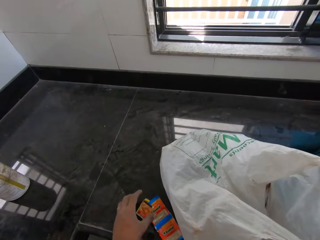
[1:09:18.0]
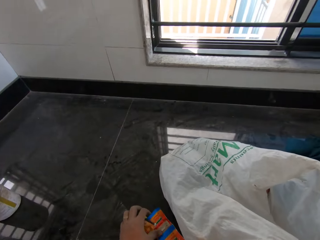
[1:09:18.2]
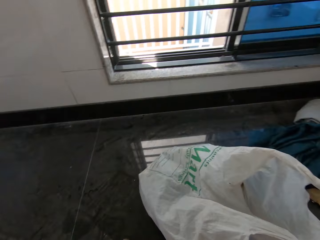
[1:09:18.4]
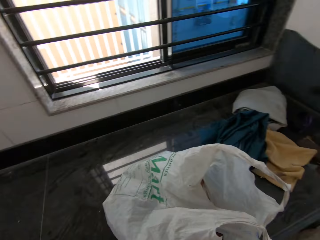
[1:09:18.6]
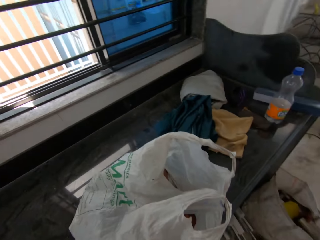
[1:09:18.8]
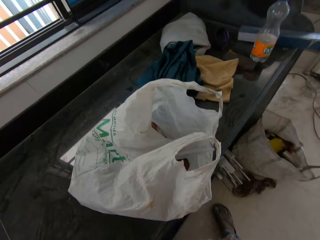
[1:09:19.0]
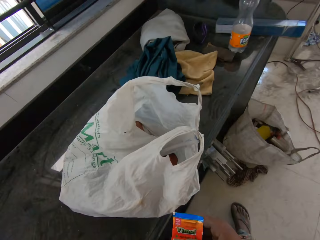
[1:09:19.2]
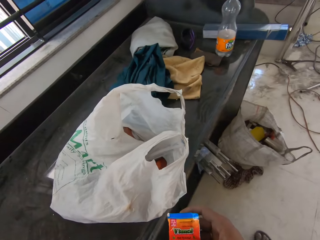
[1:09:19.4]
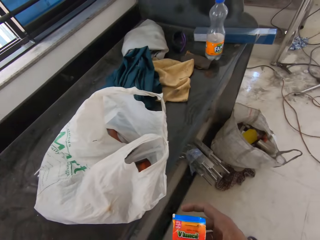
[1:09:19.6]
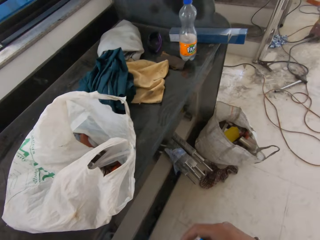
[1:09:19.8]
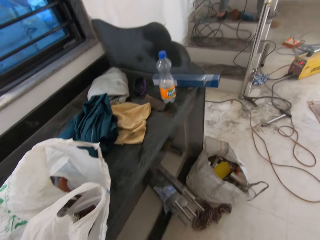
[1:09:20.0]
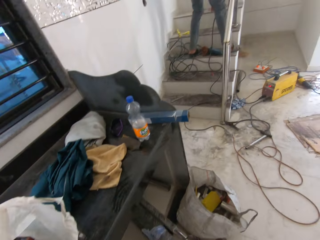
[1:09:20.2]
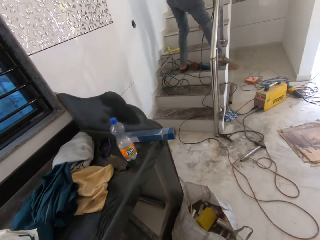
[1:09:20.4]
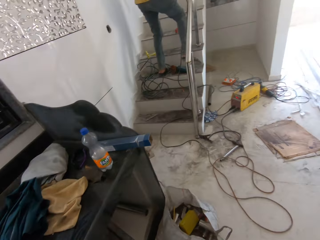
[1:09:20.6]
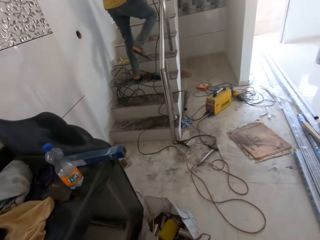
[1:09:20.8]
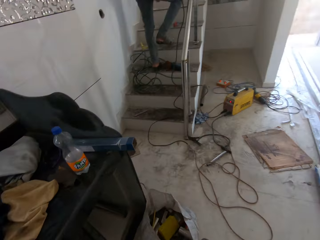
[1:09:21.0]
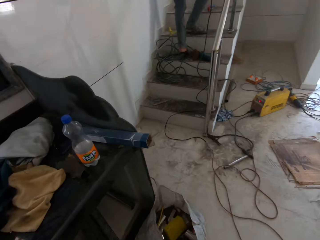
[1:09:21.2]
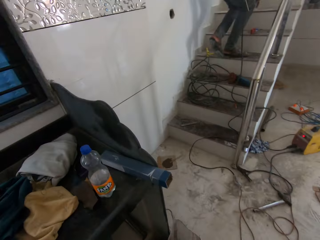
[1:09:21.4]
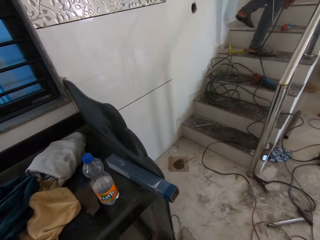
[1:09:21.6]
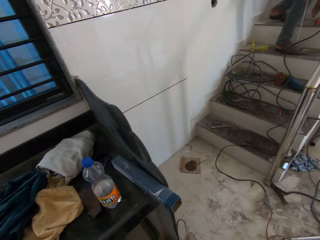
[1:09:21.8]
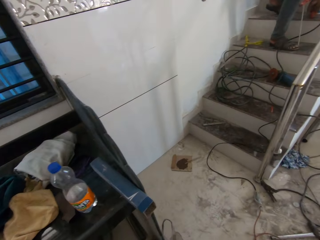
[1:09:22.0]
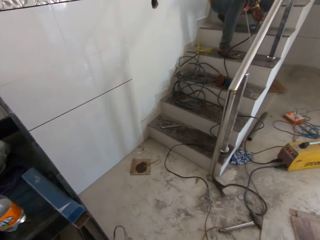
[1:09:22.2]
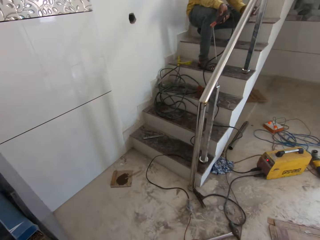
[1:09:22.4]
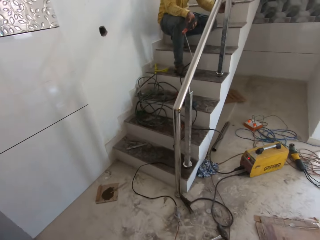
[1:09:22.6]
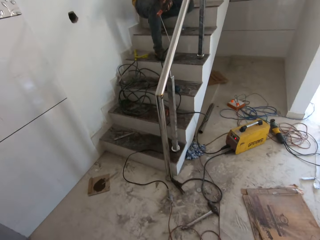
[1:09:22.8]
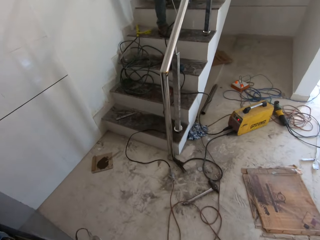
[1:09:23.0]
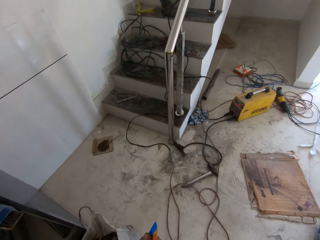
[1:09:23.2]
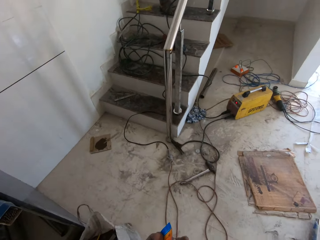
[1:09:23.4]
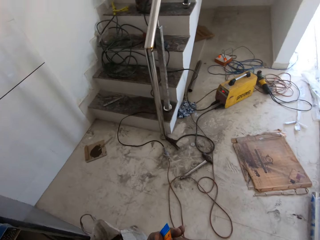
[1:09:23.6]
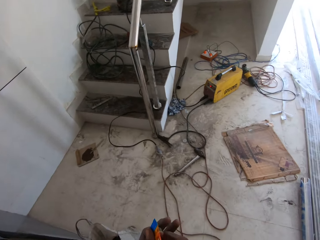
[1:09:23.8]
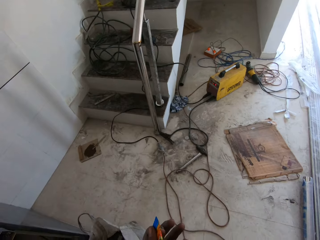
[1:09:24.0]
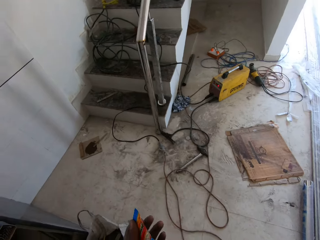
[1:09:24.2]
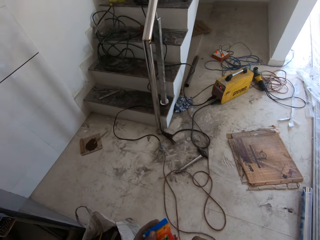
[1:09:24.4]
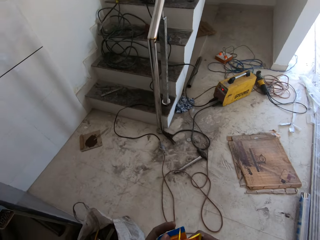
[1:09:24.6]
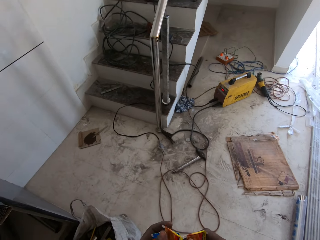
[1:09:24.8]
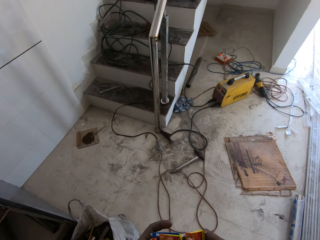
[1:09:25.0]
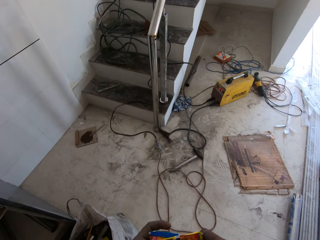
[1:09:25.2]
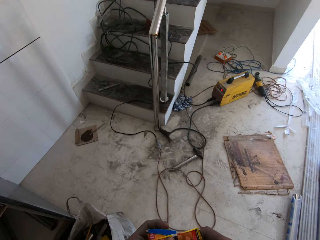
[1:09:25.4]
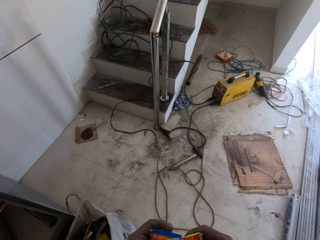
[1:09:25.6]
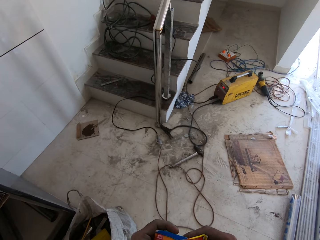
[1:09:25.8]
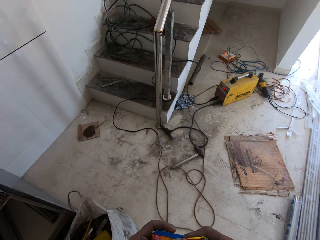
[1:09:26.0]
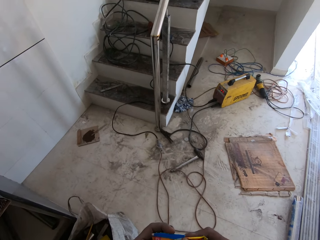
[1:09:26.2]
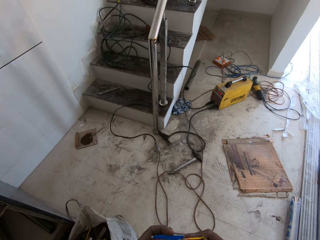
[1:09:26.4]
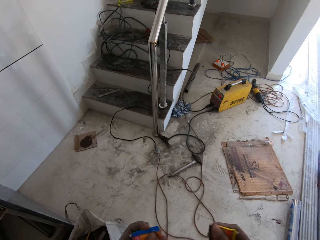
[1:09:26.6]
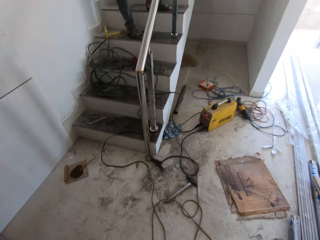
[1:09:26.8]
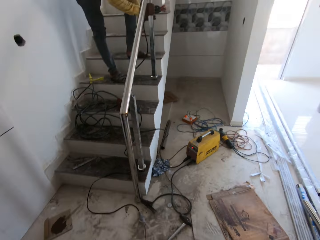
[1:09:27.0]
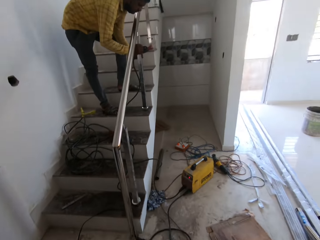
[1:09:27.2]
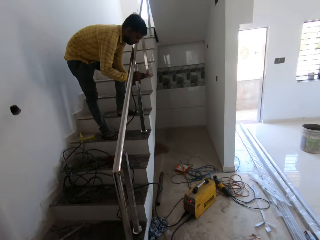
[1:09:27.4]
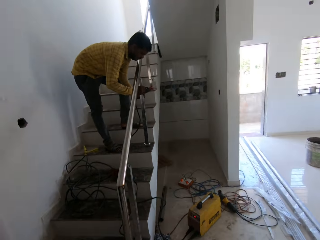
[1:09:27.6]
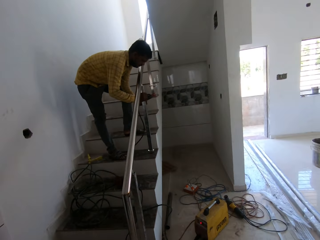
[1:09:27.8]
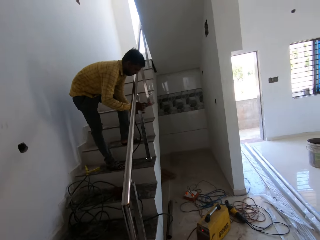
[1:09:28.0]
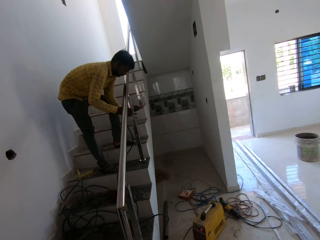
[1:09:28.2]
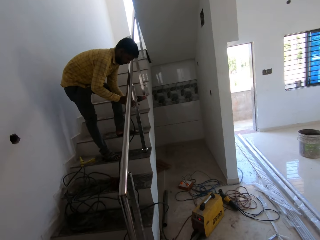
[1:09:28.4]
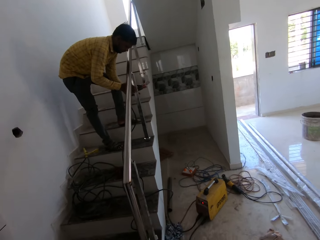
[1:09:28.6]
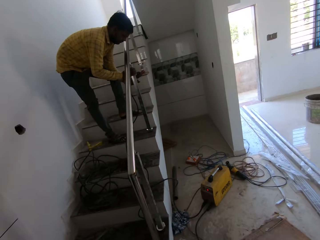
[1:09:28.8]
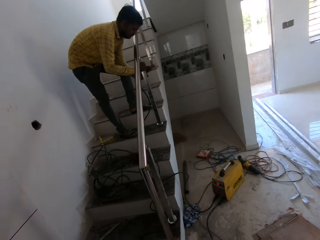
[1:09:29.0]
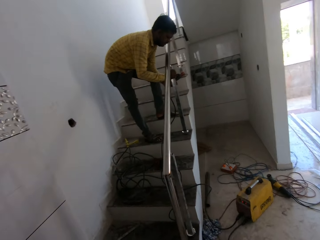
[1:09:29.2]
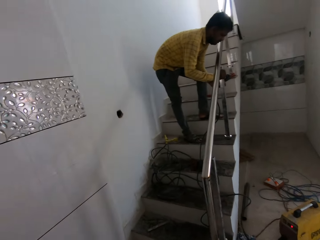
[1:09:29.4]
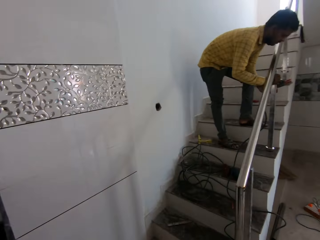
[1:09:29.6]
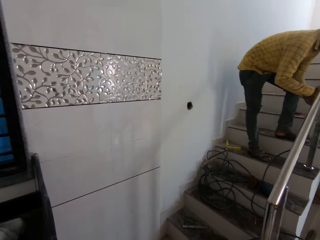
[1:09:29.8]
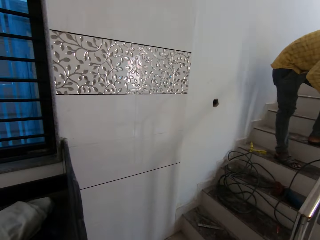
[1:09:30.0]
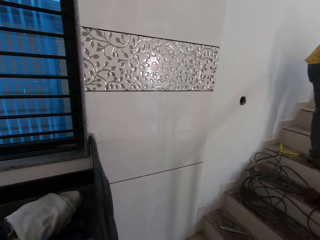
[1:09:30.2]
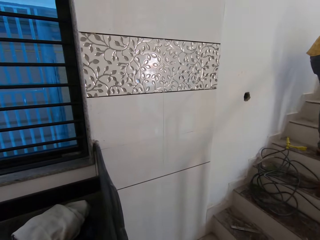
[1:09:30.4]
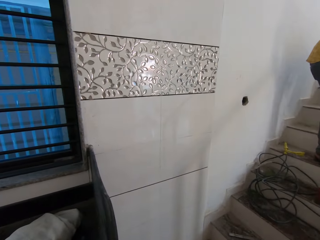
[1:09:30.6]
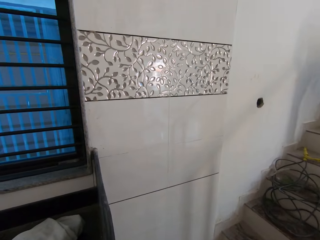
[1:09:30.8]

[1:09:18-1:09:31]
The camera wearer picks up the sachets from the kitchen counter with his left hand. He holds the sachets with his right hand. The man walks up the stairs. The camera wearer looks around the building. He separates the sachets with both hands. The man adjusts the handrail baluster with both hands.

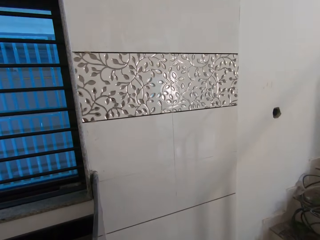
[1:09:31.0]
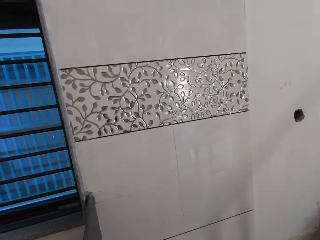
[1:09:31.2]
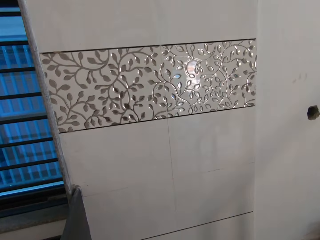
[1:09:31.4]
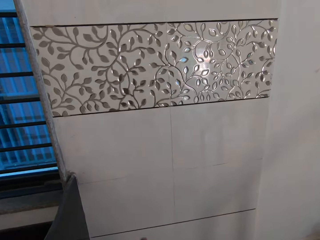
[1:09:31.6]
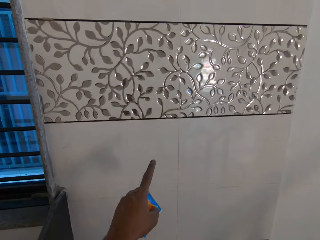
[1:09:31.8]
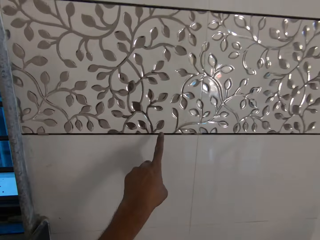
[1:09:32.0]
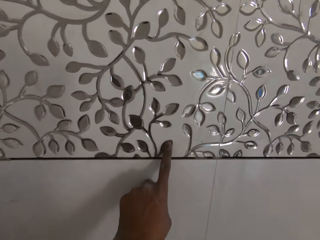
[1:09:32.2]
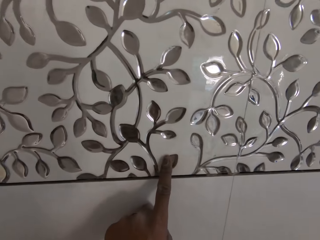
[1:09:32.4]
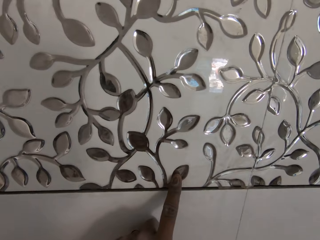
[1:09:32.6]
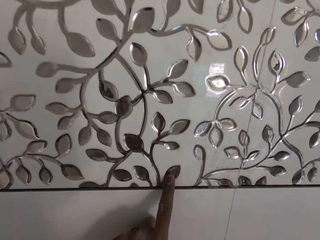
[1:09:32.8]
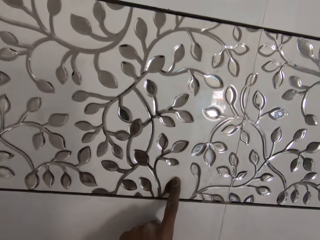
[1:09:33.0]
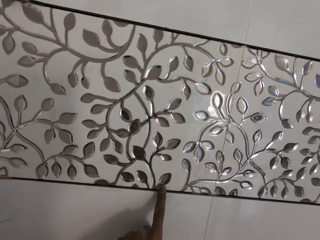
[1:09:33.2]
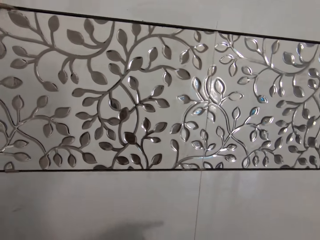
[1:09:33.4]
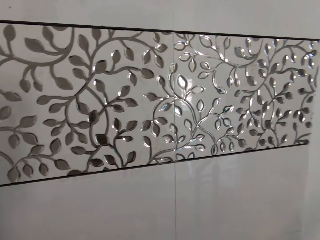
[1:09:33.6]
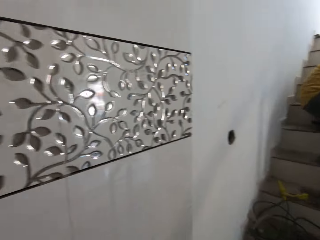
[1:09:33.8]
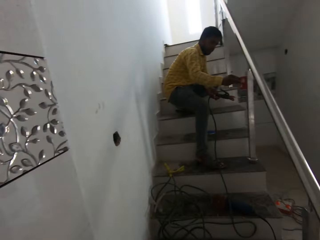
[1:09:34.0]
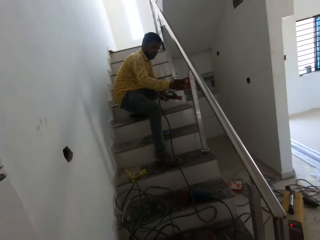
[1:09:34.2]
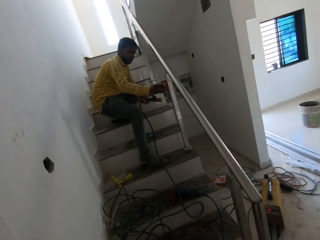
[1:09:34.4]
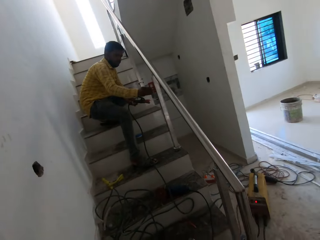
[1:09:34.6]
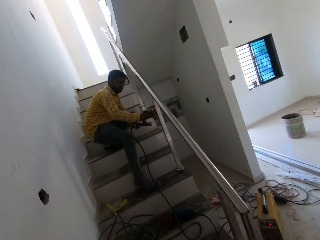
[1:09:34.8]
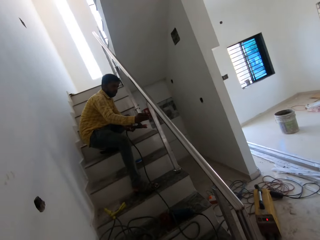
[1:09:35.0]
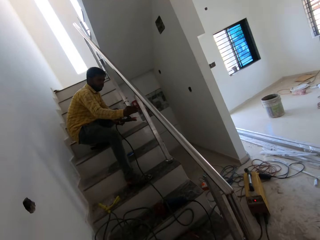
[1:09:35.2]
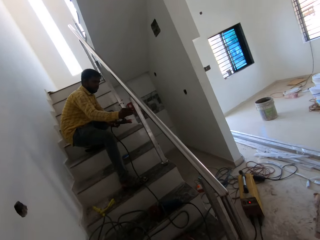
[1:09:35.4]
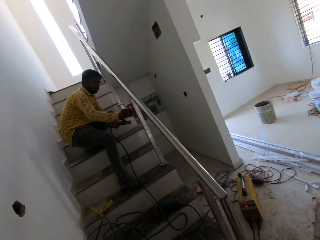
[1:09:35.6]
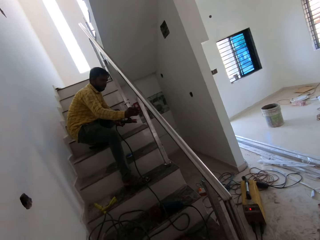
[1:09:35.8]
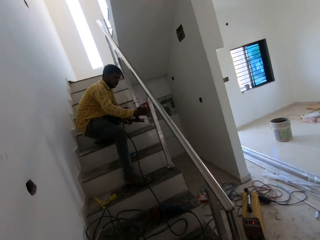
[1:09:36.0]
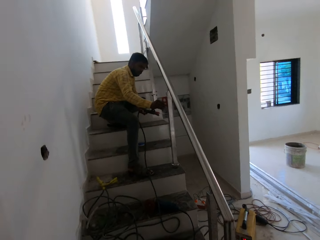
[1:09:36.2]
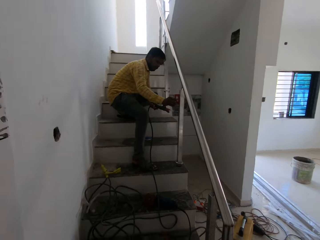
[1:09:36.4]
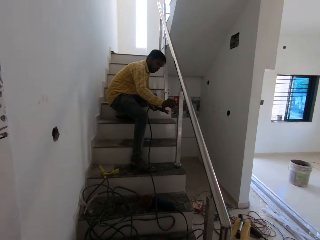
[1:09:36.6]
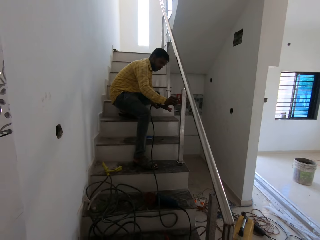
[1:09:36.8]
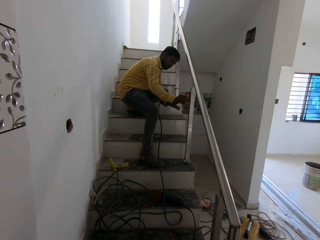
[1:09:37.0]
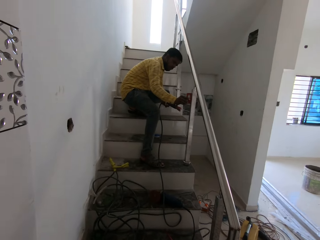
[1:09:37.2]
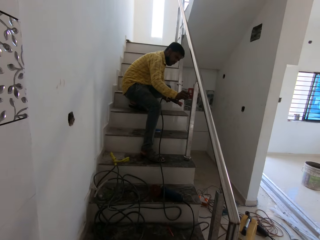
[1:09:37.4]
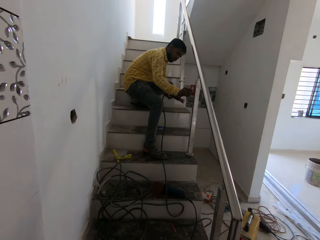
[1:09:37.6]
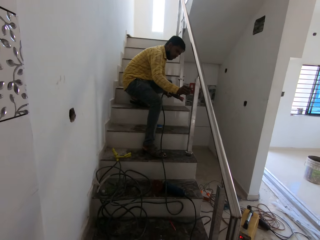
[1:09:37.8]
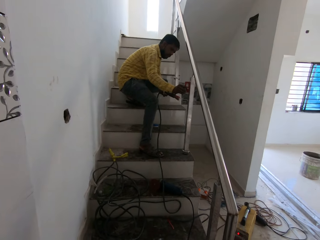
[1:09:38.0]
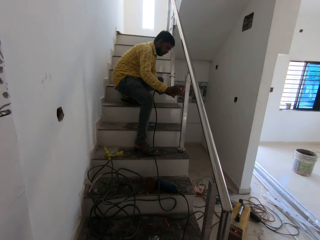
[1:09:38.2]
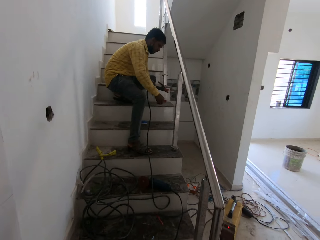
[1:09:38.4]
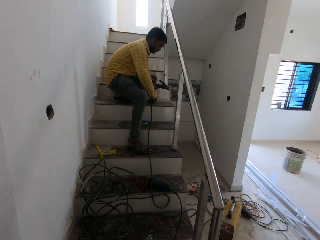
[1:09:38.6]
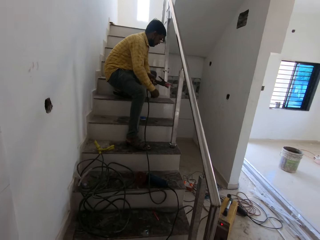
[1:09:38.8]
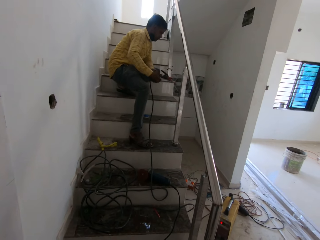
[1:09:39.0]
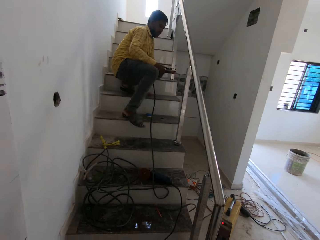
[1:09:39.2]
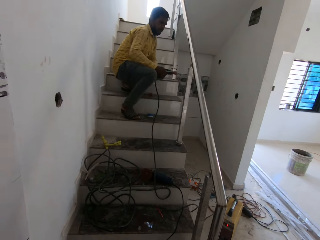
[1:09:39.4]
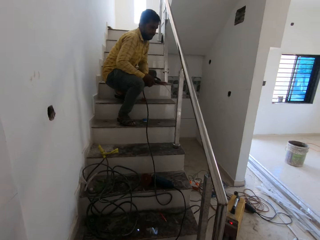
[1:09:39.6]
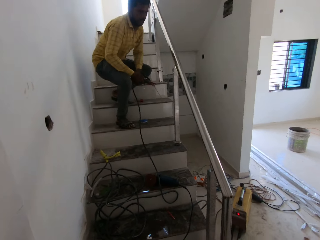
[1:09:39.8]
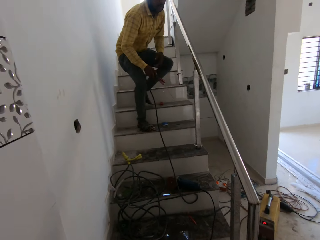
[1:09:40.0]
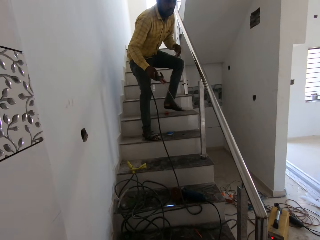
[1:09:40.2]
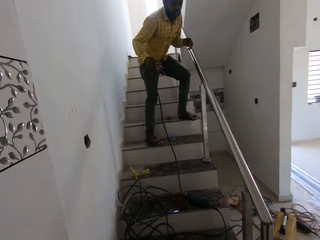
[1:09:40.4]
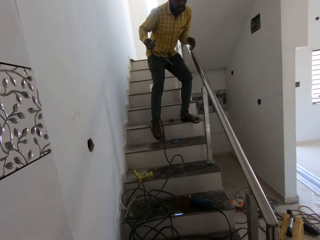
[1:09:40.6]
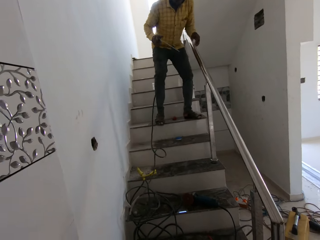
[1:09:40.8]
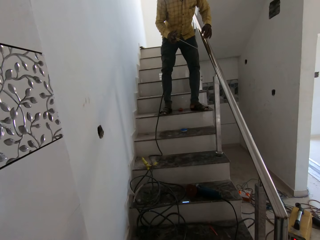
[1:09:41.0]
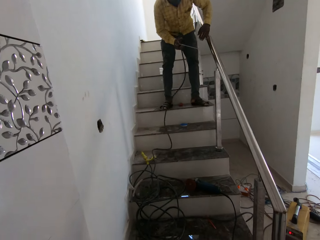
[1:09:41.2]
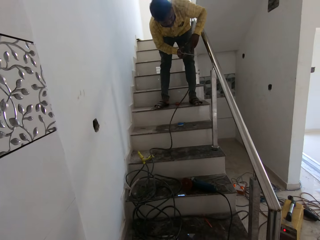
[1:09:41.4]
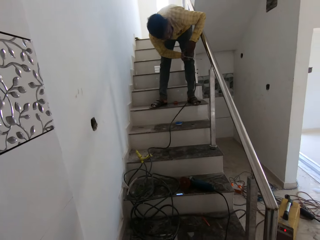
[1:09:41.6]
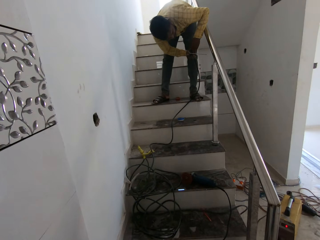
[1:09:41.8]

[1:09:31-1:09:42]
The camera wearer touches a wall with his left finger. He looks around the building. The man puts the spirit level on the stairs with his right hand and holds a welding tool in his left hand with his right hand.
